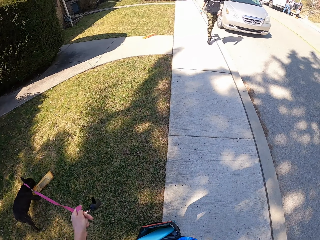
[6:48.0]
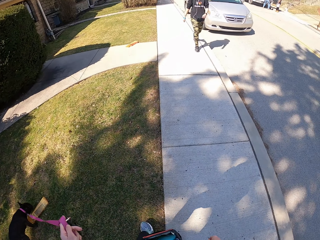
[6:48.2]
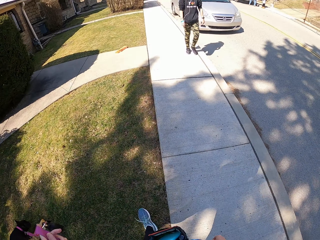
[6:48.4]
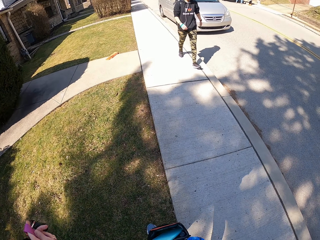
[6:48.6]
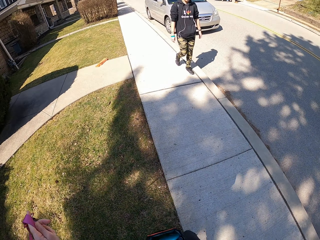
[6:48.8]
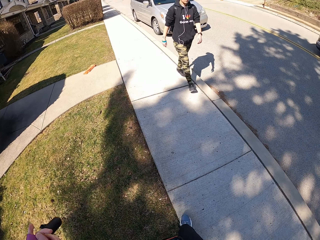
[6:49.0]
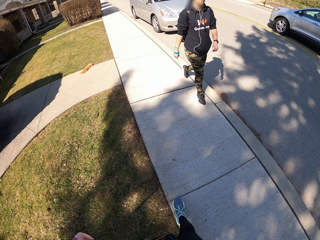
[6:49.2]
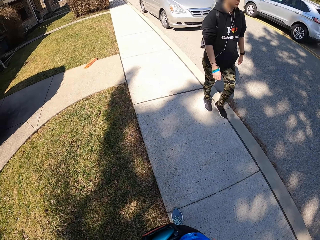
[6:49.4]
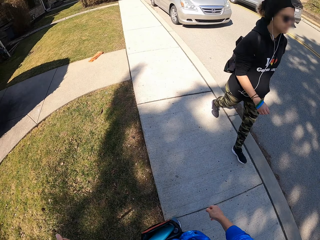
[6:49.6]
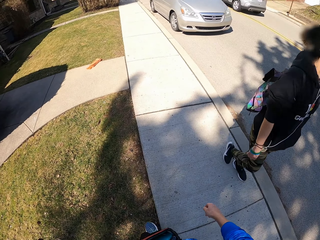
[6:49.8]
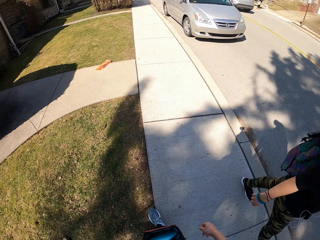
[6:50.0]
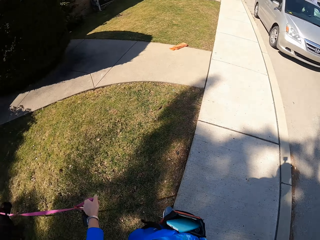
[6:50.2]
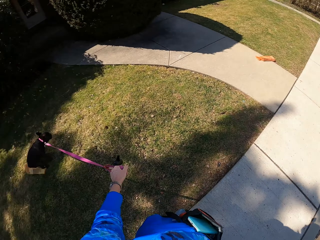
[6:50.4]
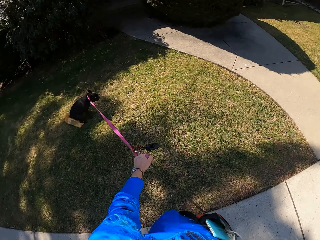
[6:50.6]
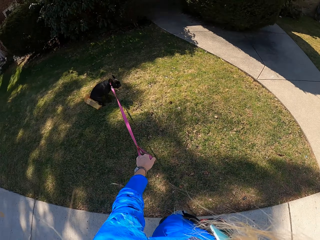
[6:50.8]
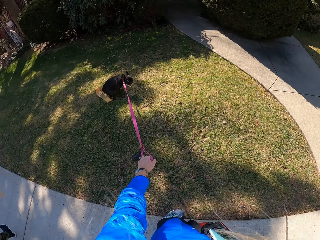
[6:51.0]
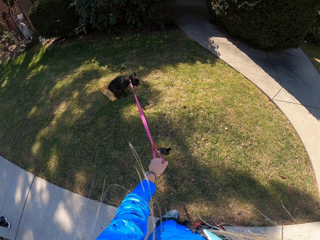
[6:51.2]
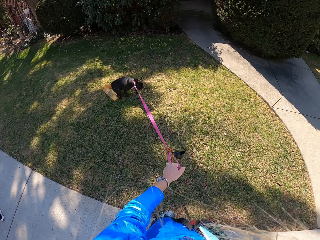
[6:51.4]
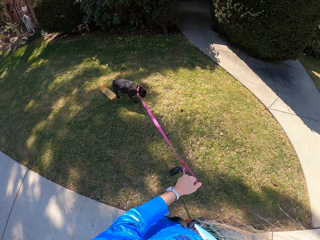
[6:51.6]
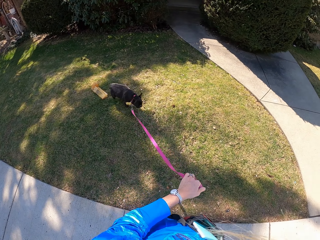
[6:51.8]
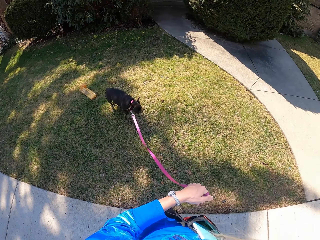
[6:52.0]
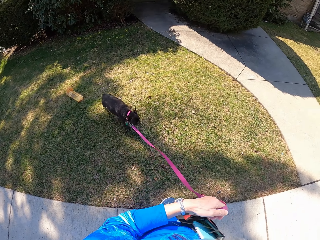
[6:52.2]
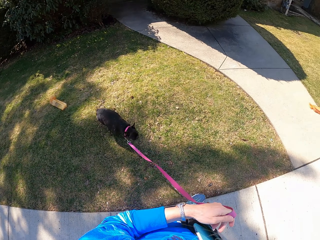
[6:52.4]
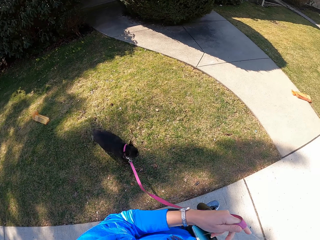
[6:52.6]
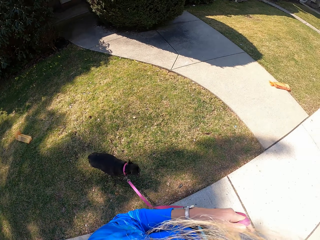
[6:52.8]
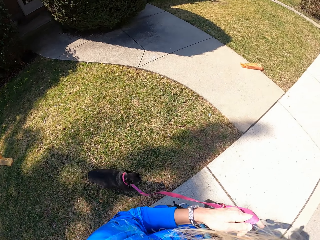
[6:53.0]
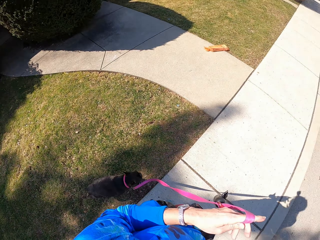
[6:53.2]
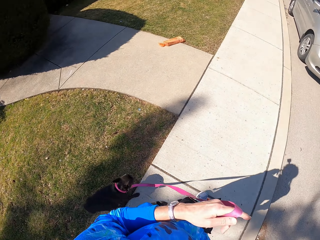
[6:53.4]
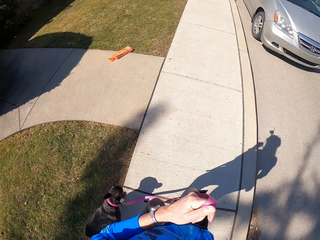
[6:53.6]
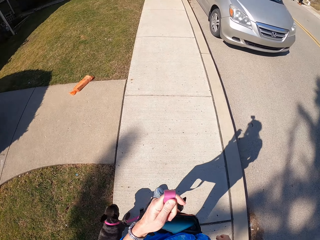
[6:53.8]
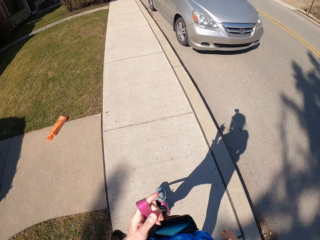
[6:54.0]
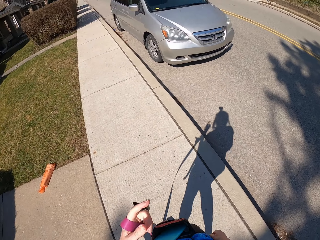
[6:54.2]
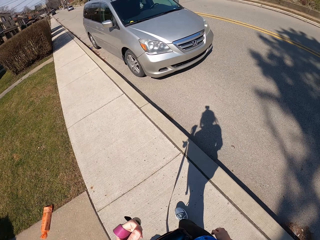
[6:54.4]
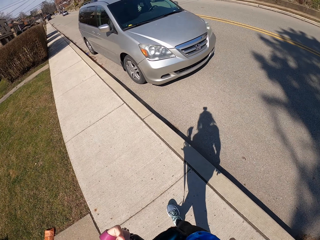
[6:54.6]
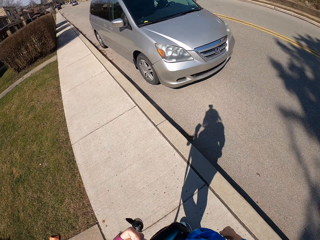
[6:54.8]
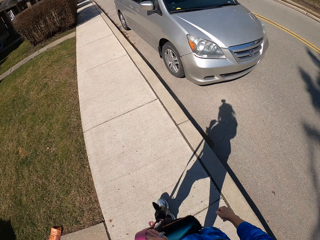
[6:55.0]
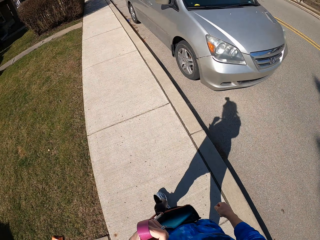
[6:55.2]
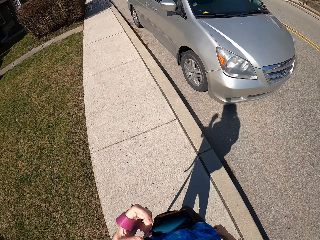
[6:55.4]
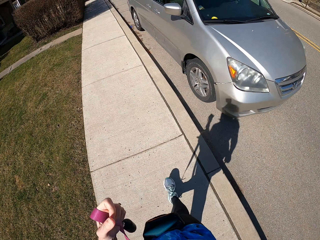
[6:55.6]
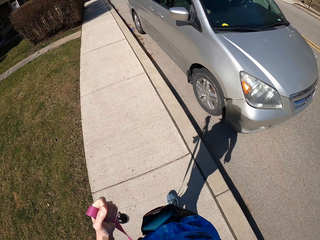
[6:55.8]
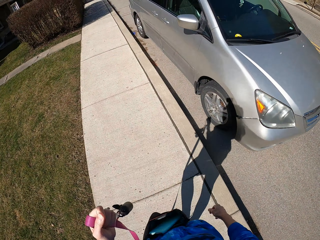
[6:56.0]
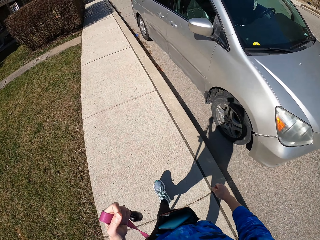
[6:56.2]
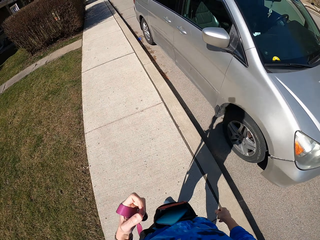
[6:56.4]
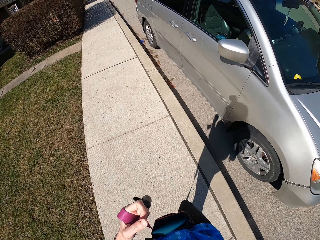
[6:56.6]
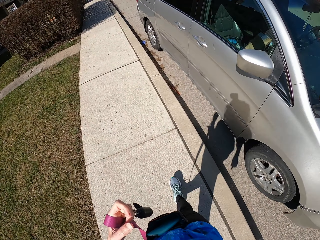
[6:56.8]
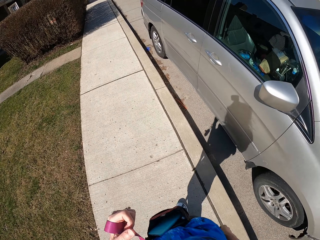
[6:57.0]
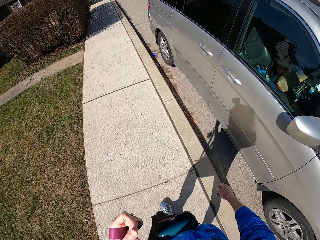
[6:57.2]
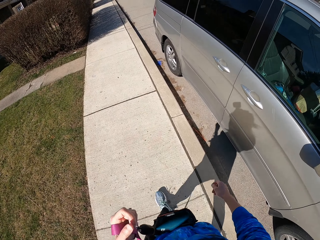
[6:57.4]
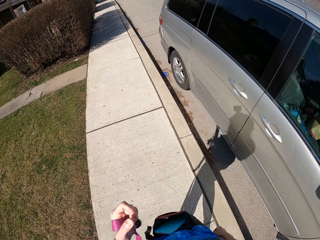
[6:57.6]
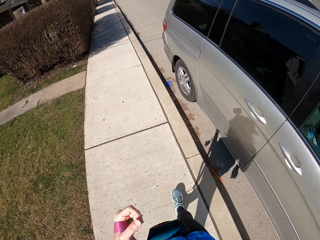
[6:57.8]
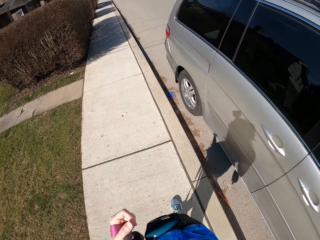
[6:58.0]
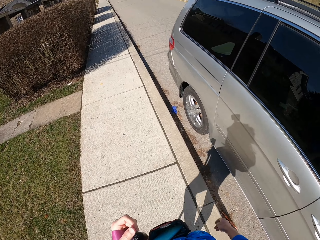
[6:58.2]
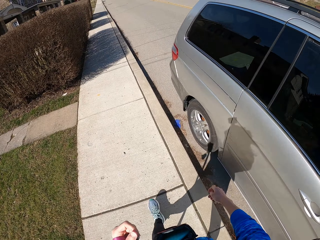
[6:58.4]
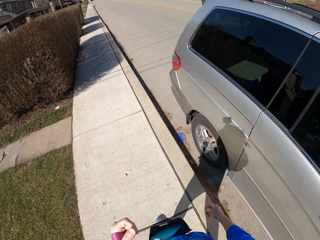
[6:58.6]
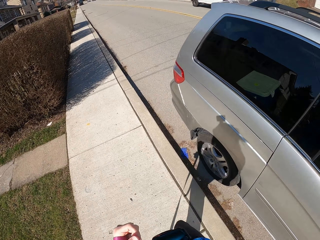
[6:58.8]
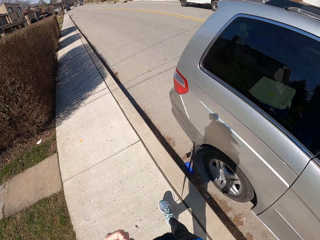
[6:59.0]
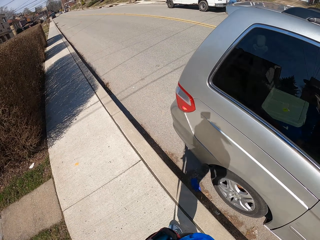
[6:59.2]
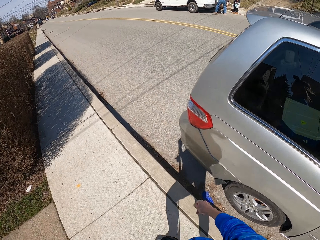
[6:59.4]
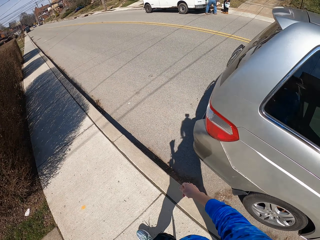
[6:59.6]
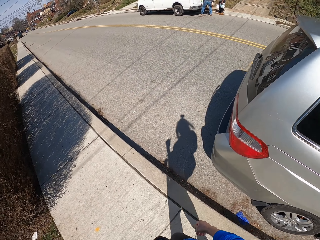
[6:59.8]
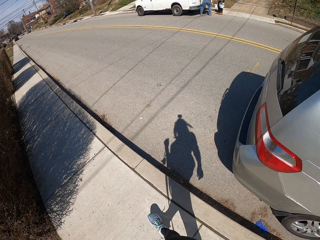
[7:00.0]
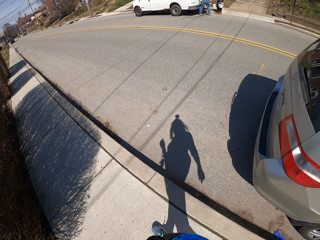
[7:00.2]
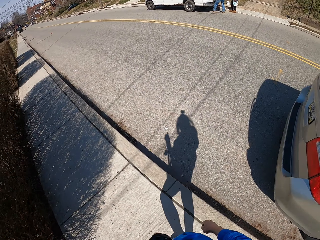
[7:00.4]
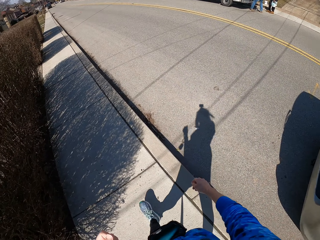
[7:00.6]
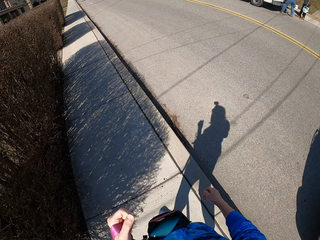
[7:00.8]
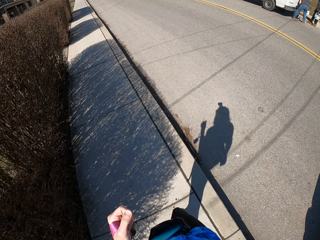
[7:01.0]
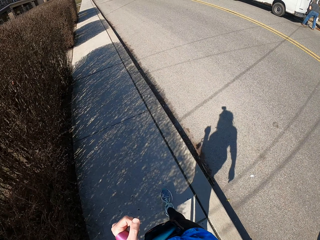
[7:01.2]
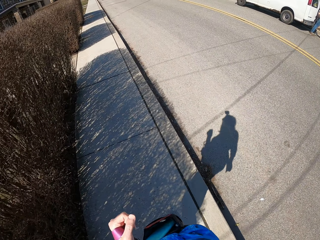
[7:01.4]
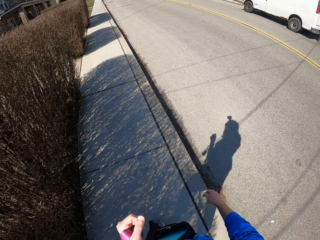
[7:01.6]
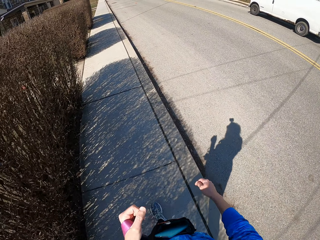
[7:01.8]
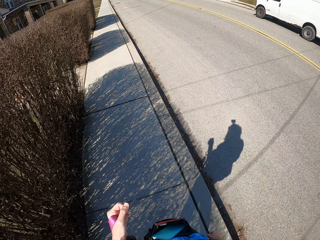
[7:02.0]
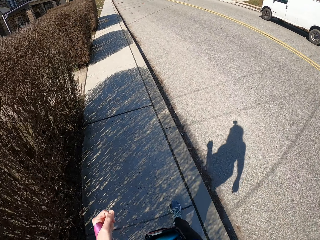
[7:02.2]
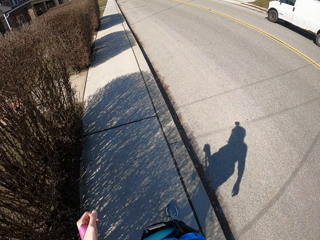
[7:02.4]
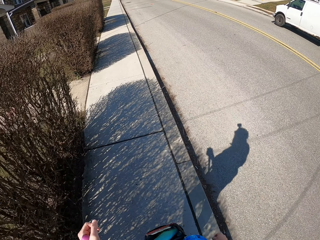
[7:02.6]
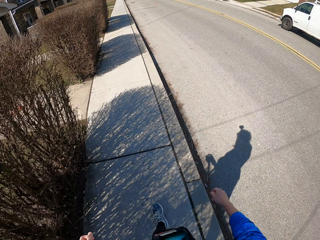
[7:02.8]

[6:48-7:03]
A grey SUV drives past the camera wearer. A person walks past the camera wearer. The camera wearer turns to look at the dog. The dog sits on a lawn. The camera wearer looks around. They pull on the dog's leash. The dog trots on the lawn. The camera wearer walks down a sidewalk. They walk on the sidewalk. They look at a grey car parked on a road. They hold the dog leash. They look at two people behind a van. They look at the sidewalk.

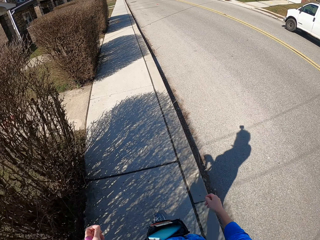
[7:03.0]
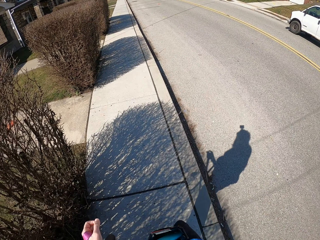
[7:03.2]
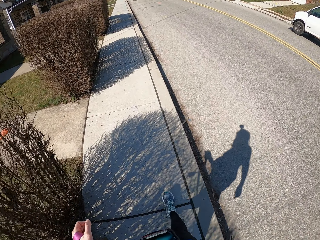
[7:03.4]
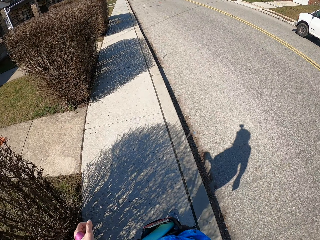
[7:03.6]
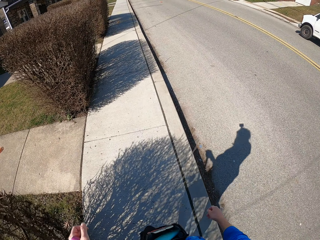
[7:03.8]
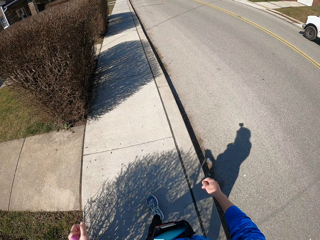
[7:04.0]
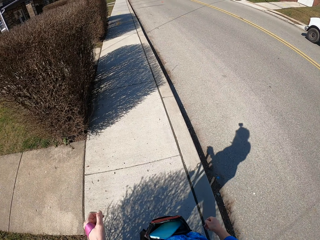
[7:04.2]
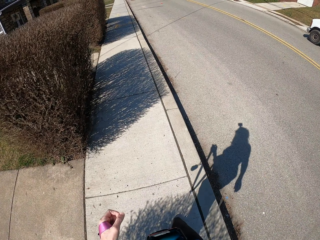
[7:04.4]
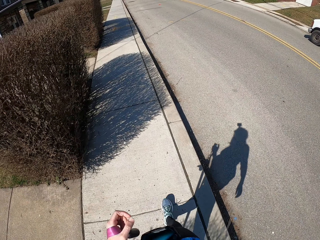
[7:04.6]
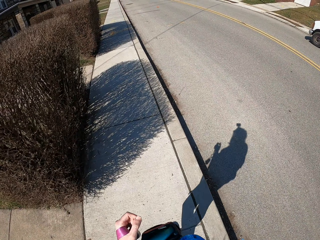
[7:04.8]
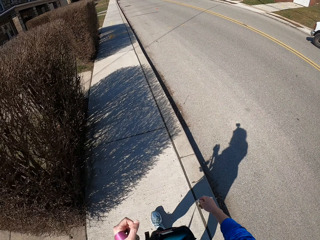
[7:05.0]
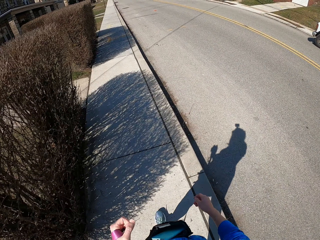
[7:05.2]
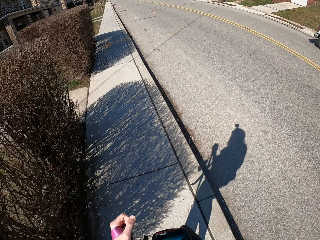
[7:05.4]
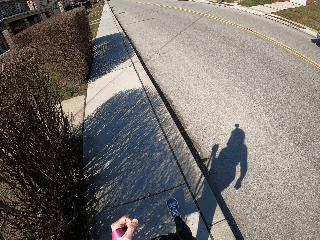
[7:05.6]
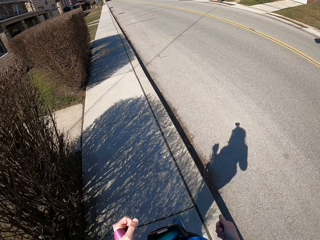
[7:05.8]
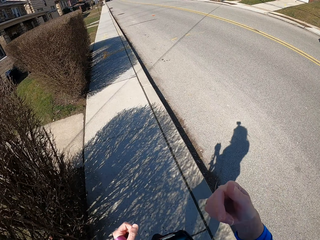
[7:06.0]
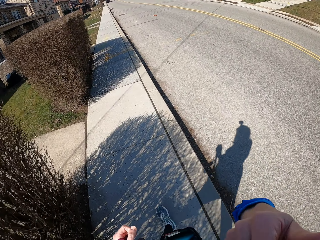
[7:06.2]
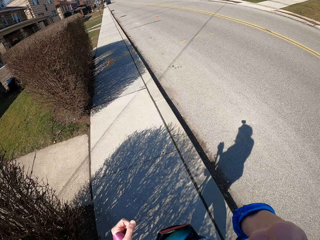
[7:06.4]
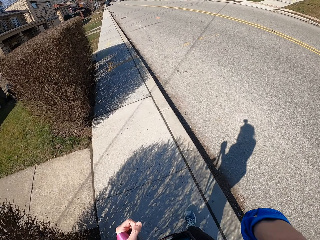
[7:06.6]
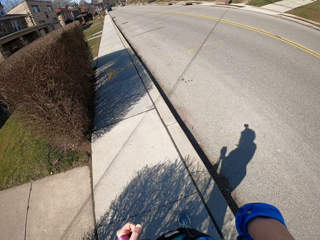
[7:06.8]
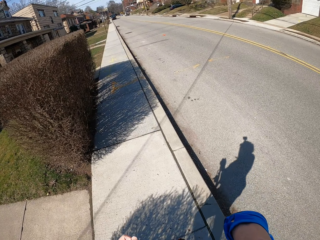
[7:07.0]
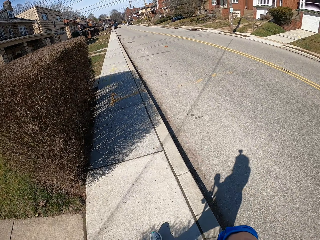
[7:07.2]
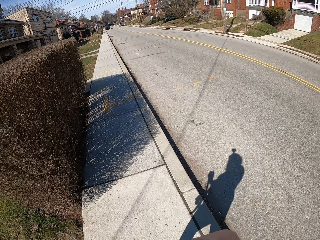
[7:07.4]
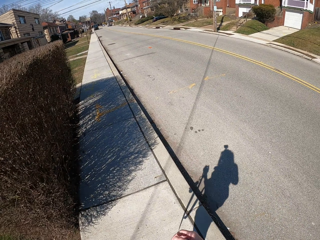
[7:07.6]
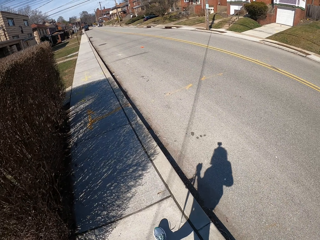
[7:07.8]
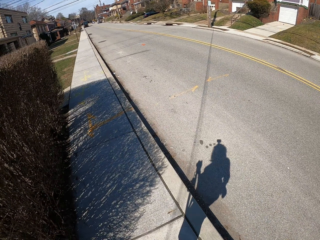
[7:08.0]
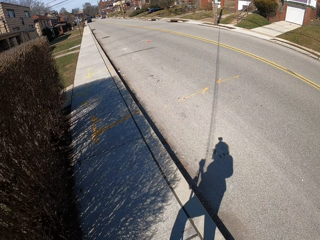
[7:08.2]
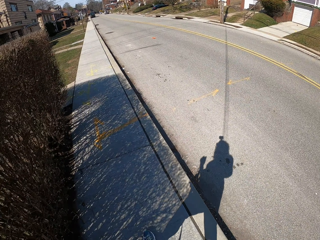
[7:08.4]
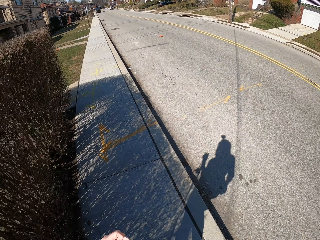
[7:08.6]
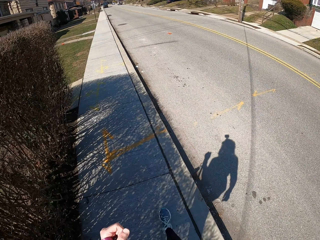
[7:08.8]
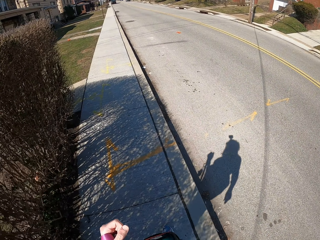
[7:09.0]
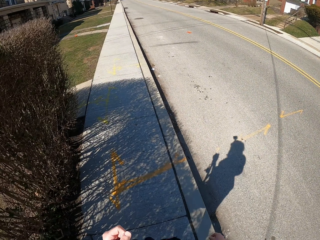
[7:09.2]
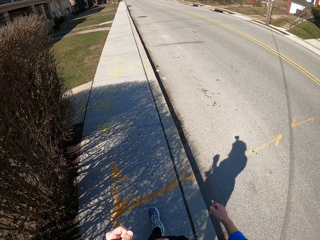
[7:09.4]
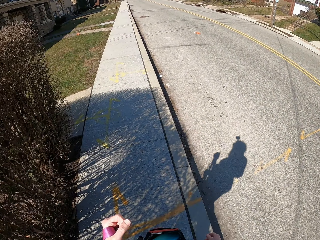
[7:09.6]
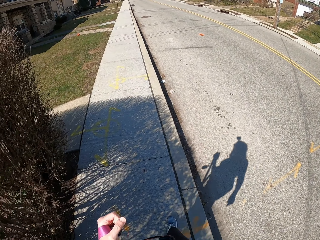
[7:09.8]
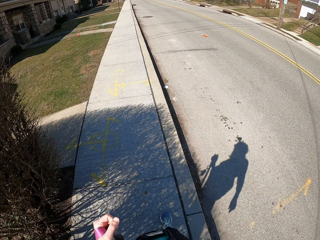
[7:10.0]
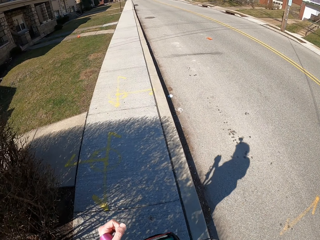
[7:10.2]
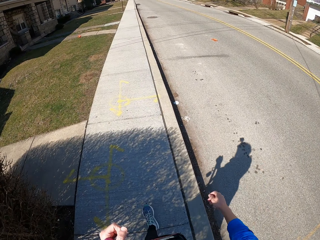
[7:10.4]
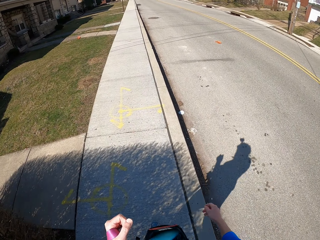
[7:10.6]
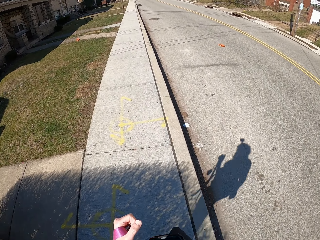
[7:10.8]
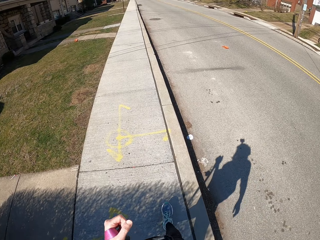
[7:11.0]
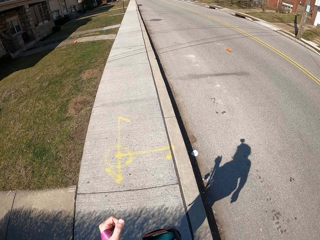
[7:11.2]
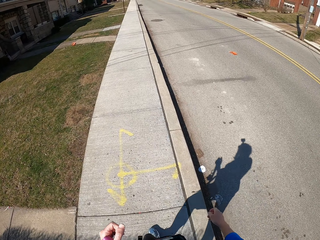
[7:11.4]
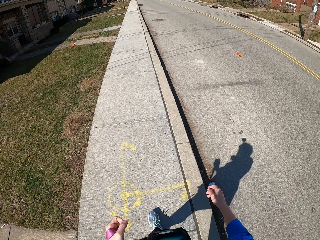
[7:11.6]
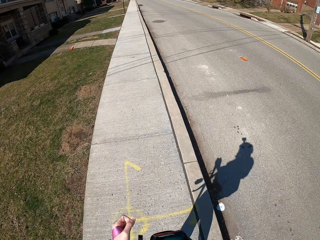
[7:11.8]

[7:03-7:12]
The camera wearer walks on the pavement. They lift up their hand. They walk on the pavement.
